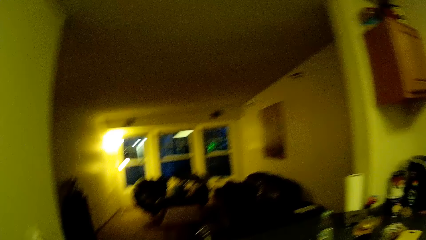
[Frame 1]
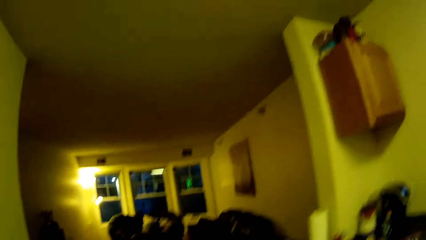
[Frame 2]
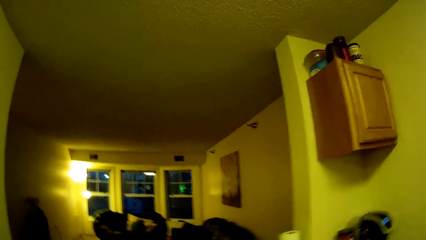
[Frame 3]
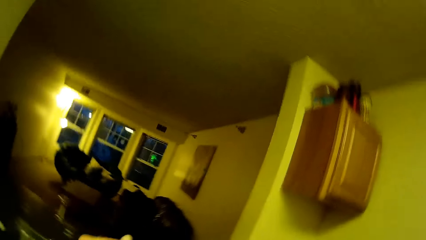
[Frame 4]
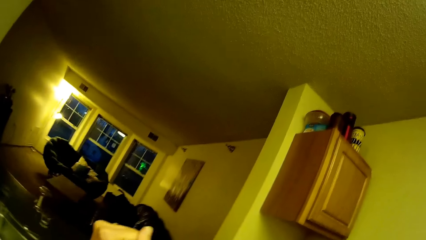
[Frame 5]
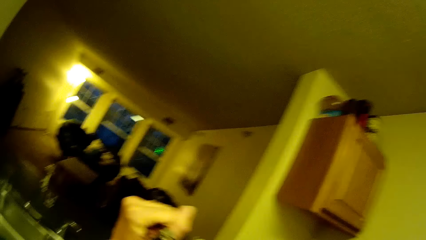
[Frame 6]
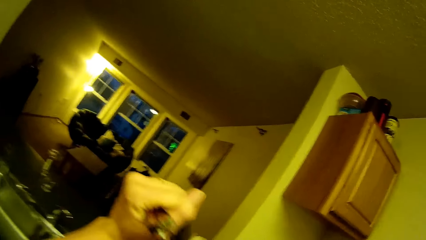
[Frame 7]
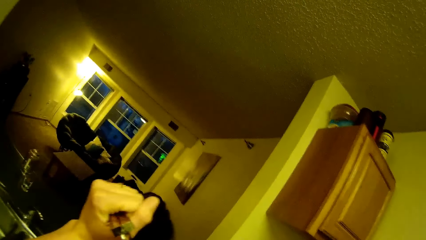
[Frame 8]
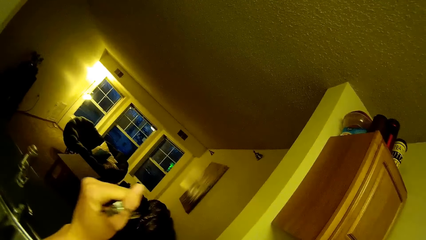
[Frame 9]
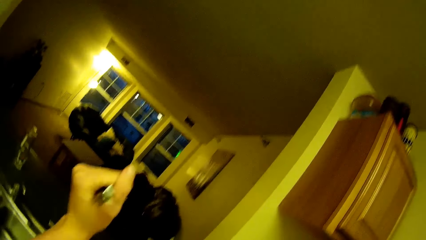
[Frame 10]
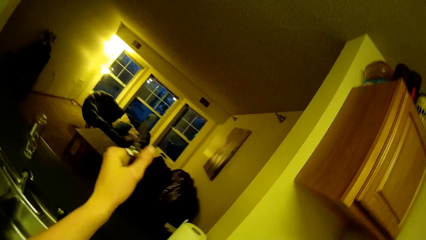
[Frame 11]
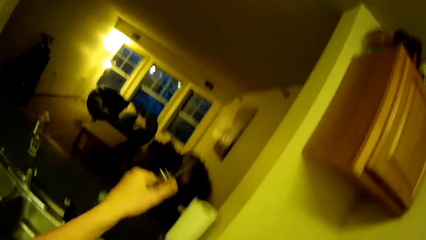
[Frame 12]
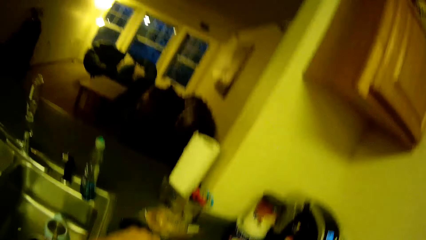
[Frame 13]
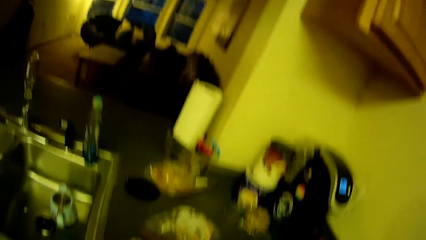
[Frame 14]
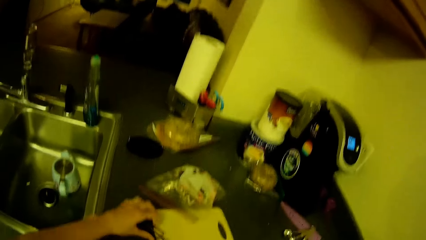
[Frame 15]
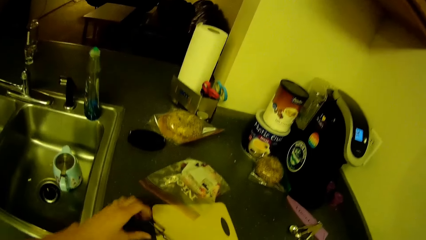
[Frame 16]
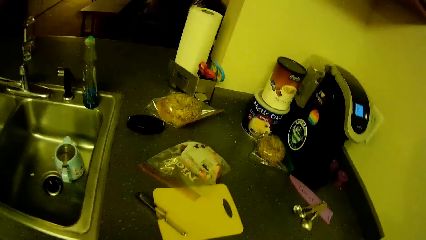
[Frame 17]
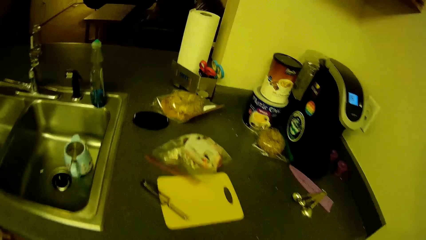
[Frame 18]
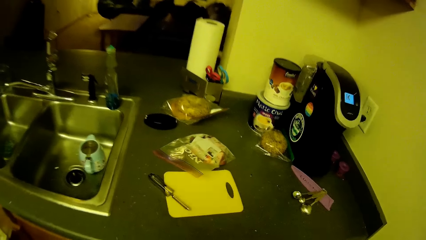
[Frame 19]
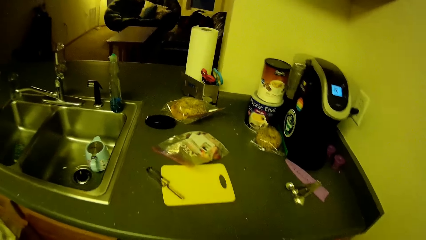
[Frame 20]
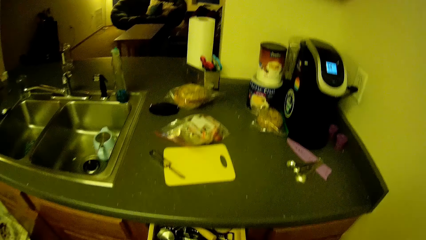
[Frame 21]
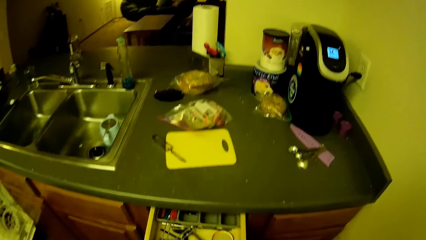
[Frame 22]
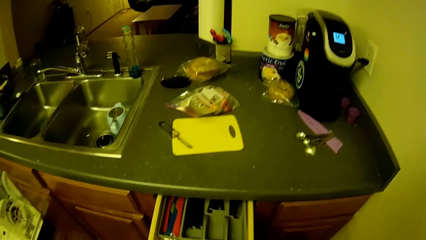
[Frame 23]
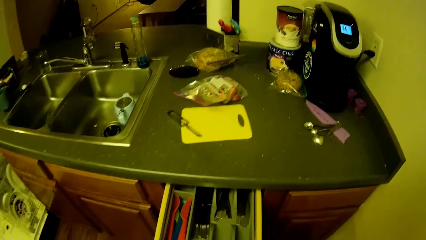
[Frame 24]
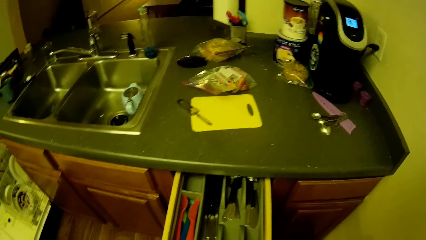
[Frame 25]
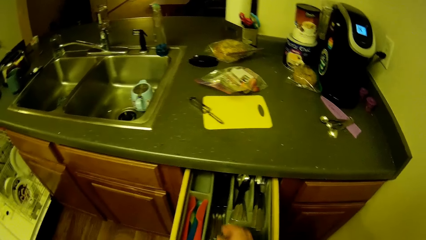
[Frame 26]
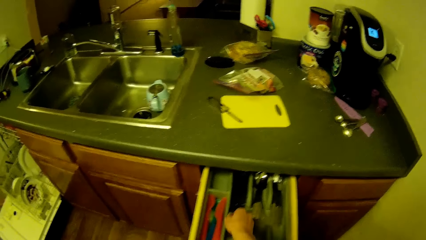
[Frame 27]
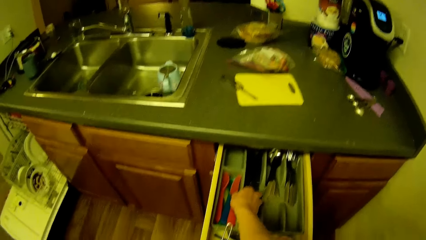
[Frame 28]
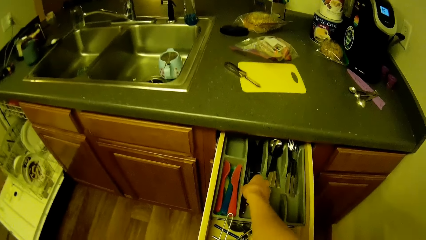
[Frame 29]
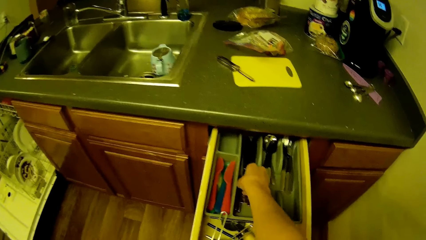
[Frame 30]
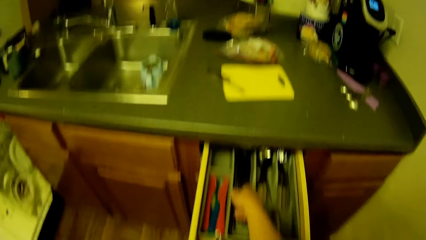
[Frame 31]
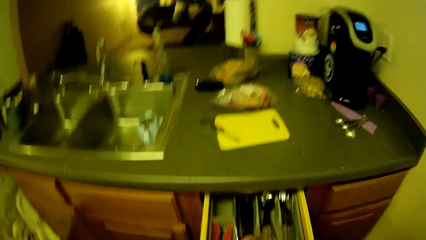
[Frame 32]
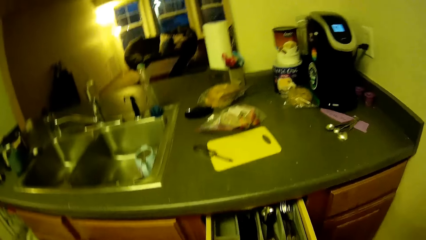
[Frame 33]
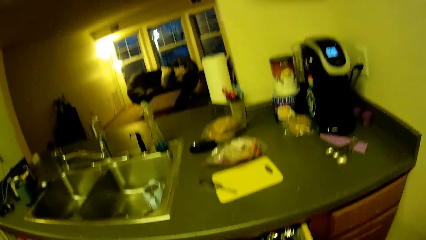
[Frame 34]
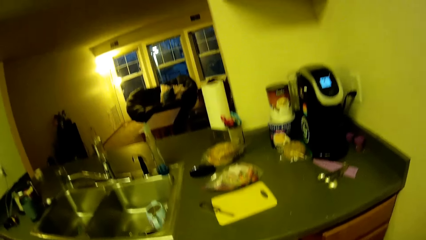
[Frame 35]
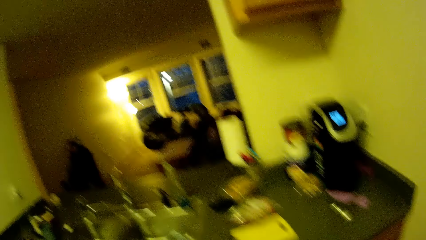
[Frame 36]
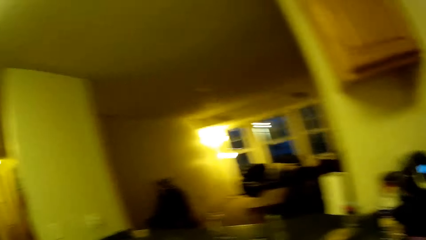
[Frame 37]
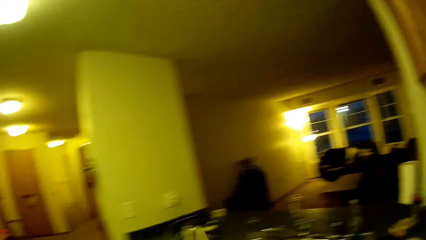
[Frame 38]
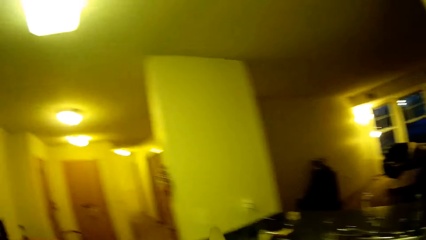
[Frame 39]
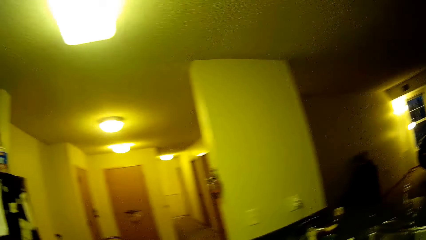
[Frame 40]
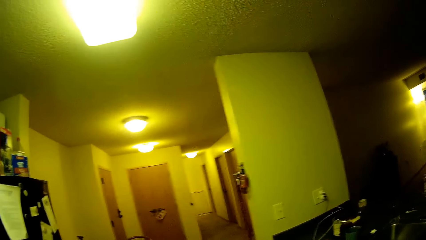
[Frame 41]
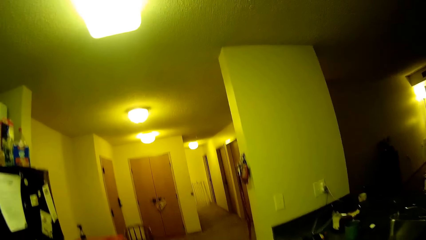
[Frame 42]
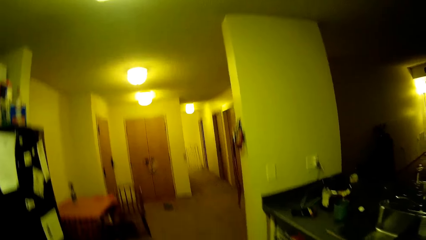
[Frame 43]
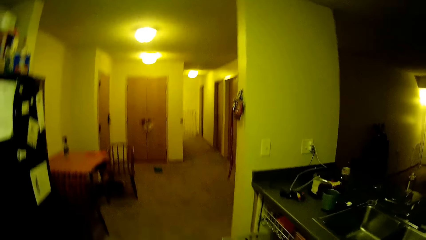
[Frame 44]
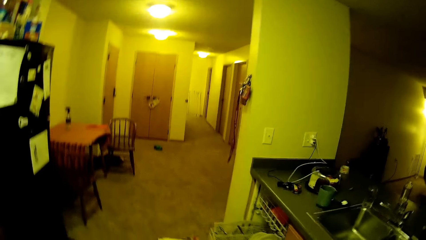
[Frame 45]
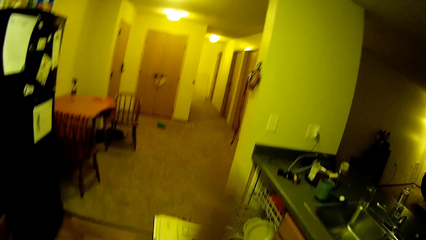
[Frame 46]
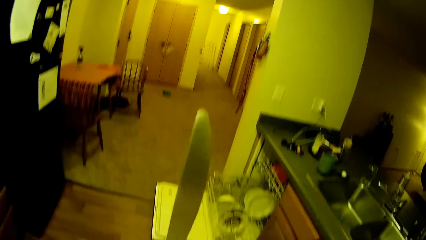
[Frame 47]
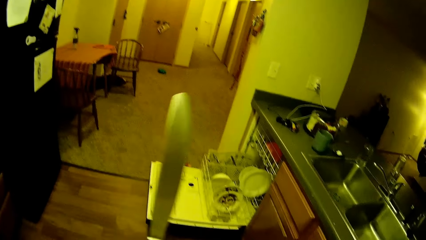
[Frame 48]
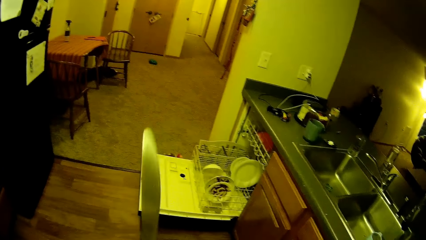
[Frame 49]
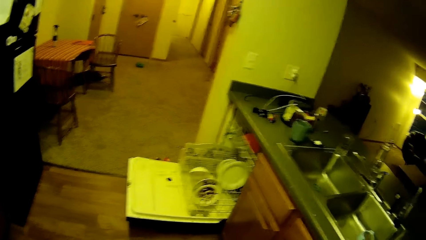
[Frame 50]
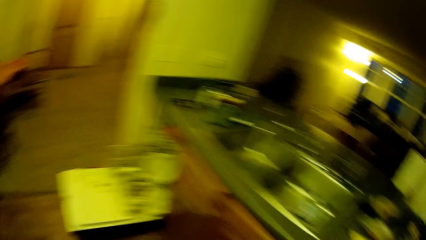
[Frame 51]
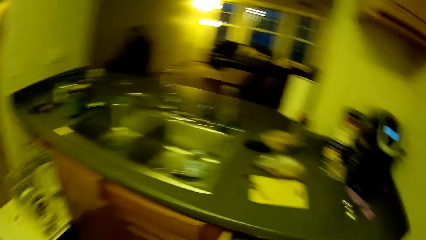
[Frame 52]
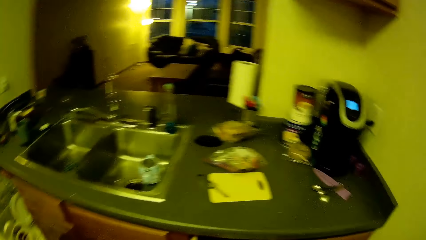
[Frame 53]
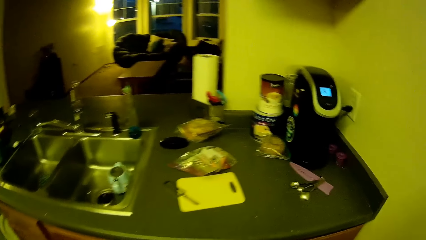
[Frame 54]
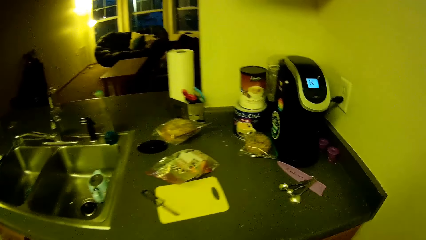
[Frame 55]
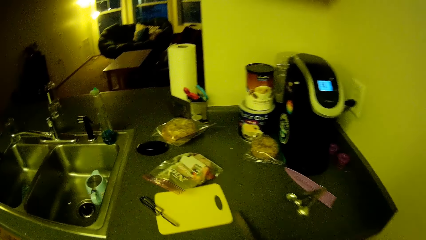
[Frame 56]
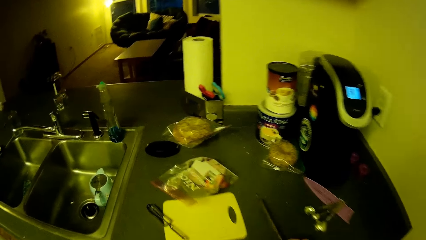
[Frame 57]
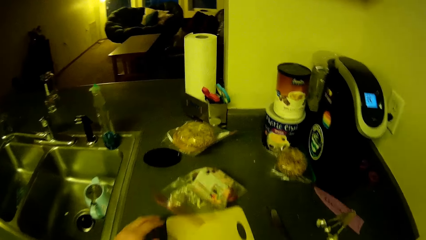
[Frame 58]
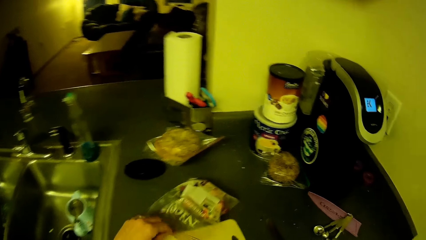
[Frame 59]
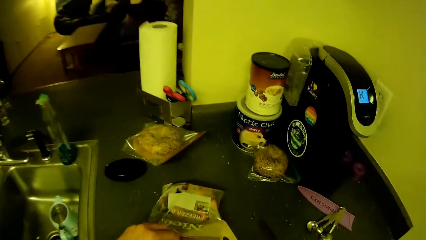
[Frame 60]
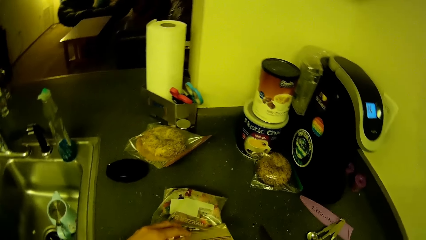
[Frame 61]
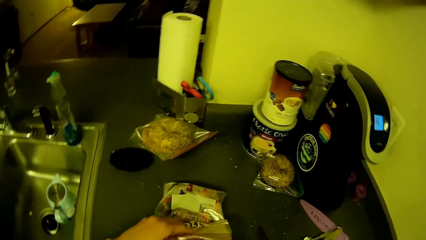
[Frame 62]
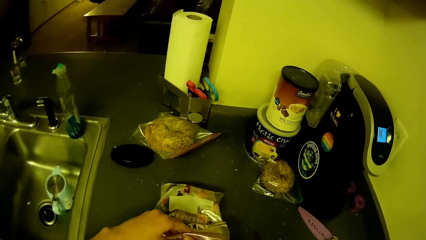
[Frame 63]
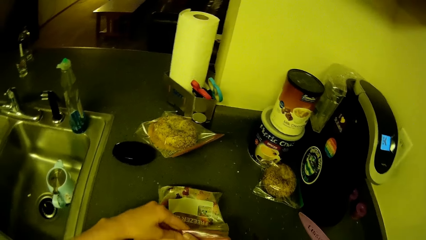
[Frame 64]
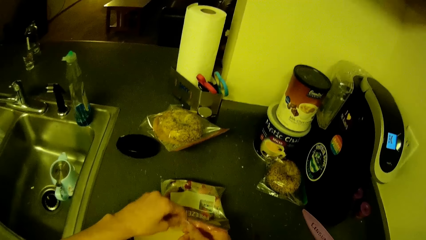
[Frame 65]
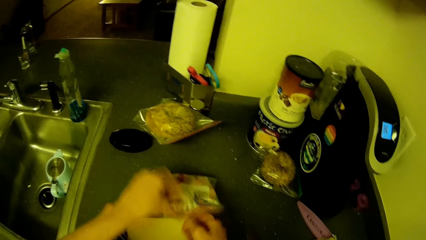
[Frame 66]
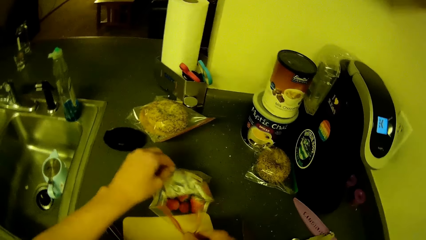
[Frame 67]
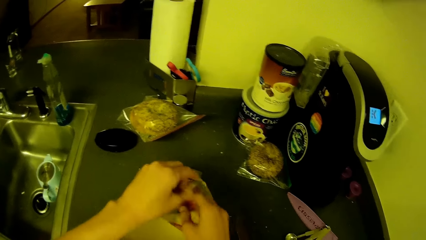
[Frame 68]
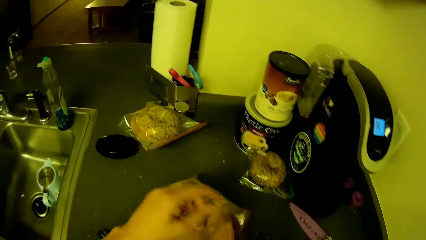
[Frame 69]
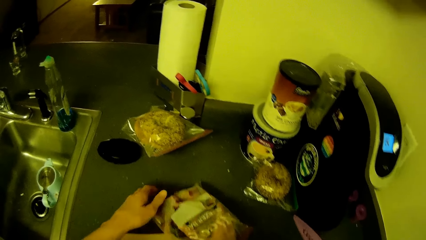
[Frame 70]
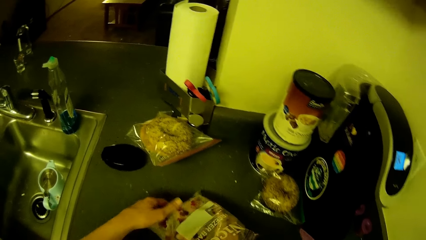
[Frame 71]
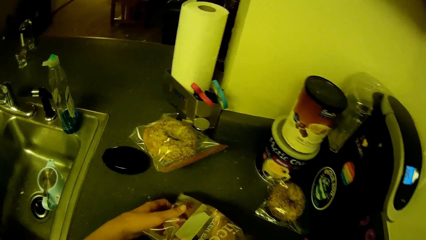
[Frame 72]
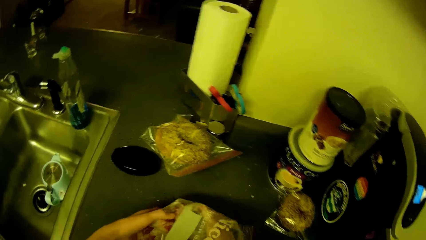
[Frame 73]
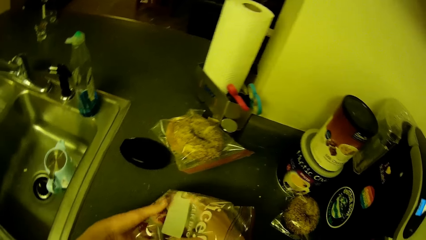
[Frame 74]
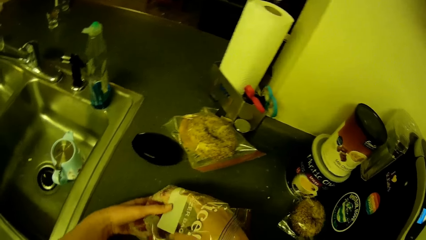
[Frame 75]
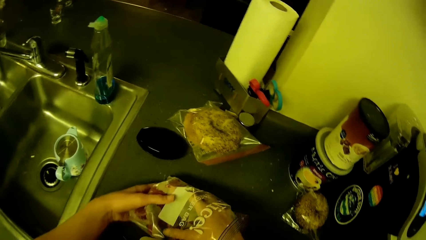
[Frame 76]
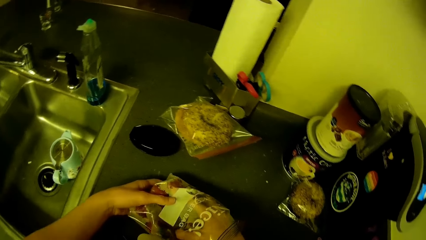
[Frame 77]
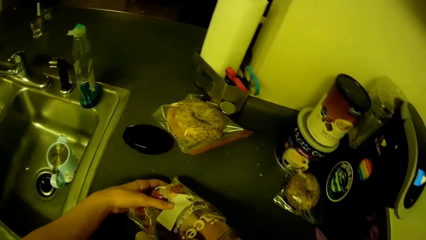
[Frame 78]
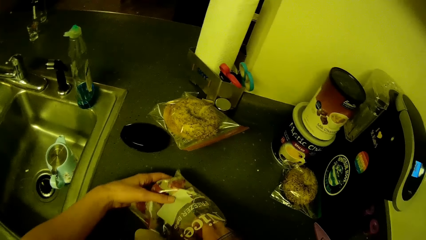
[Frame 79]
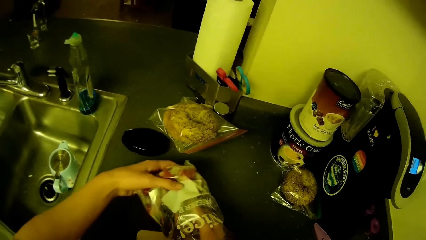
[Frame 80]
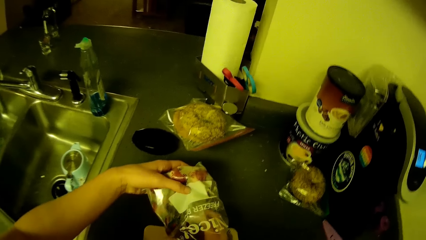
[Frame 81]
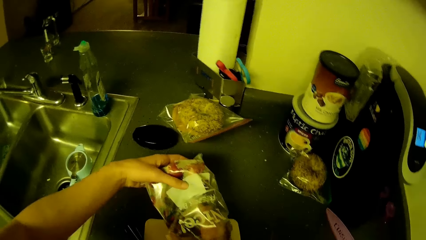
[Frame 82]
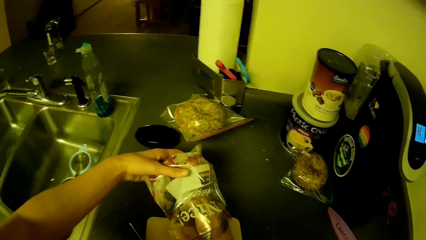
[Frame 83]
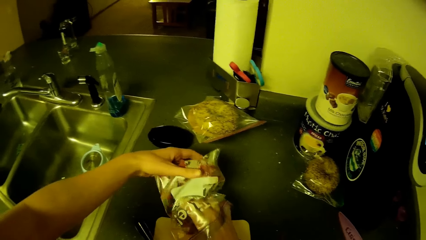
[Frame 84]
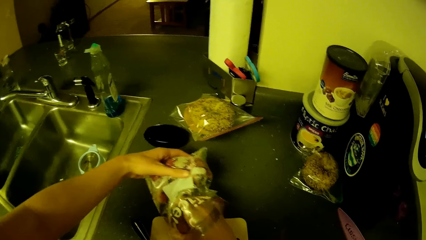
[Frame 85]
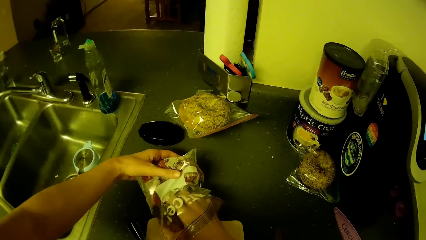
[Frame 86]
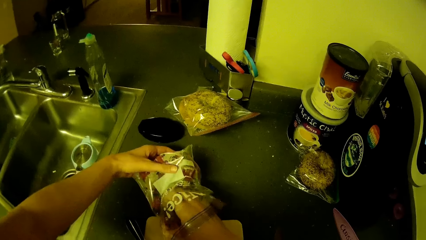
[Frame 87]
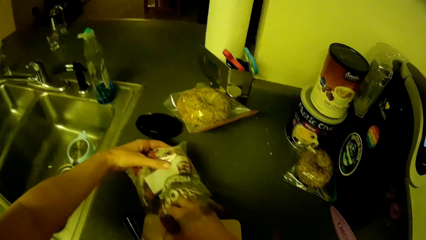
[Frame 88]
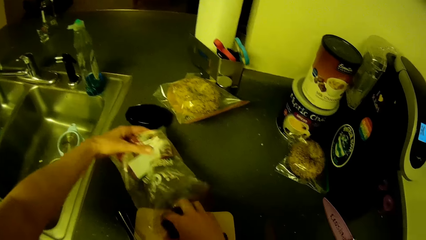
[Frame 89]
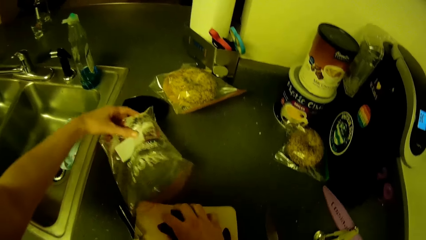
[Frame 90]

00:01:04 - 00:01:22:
The camera wearer turns around. She raises her hand. She drops the knife on the cutting board on the kitchen cabinet. She opens another drawer underneath the kitchen cabinet. She brings out a knife from the drawer. She turns around the room. She holds the knife and places the knife on a countertop. She opens the zipper bag on the kitchen cabinet. She takes some strawberries from the zipper bag.
